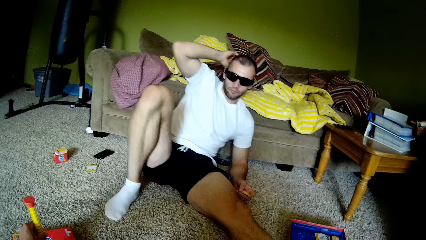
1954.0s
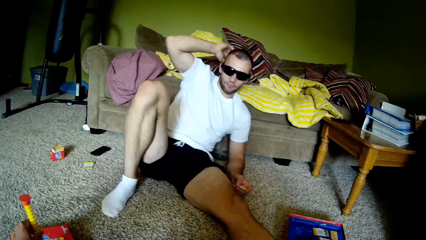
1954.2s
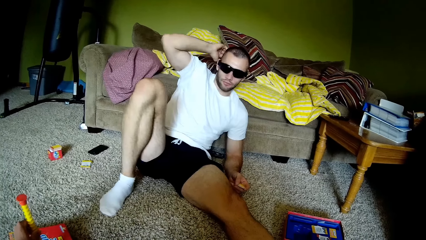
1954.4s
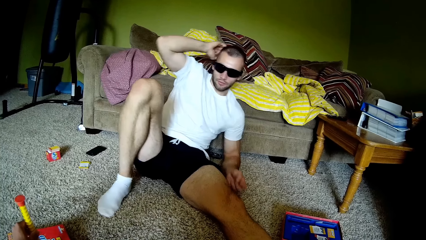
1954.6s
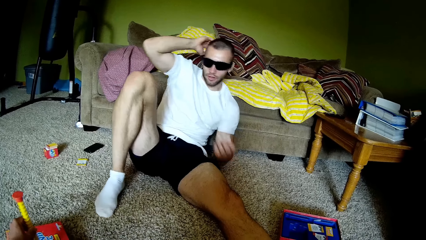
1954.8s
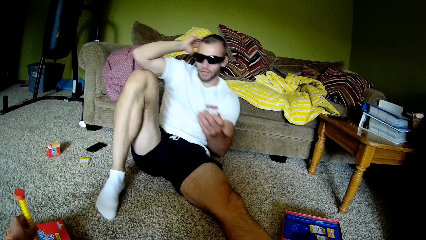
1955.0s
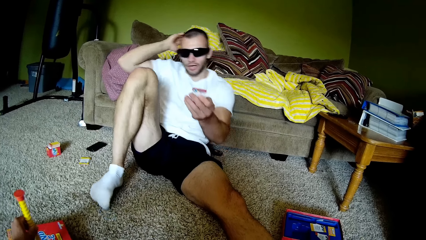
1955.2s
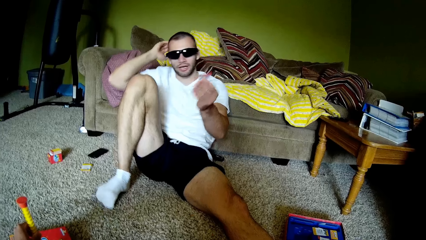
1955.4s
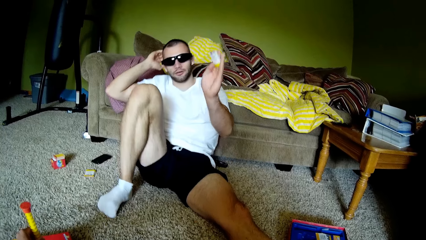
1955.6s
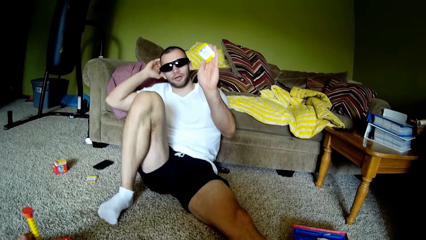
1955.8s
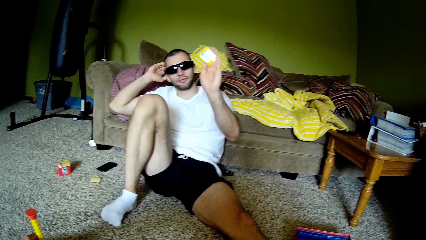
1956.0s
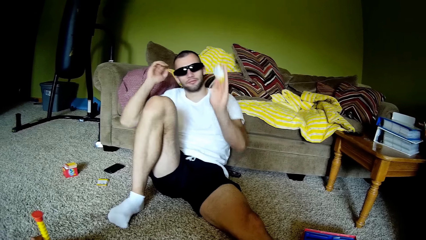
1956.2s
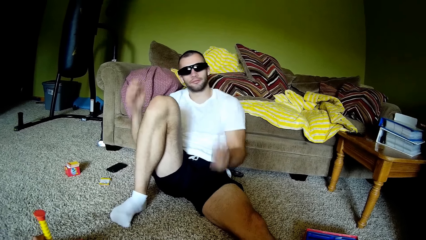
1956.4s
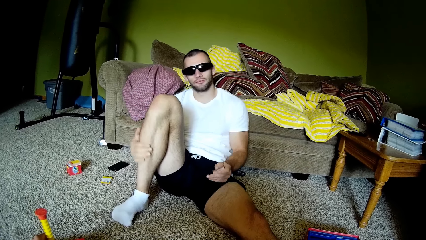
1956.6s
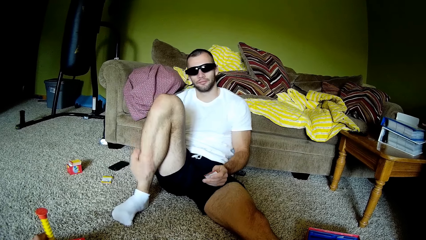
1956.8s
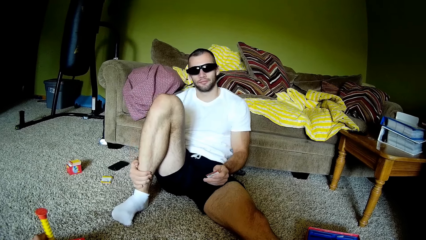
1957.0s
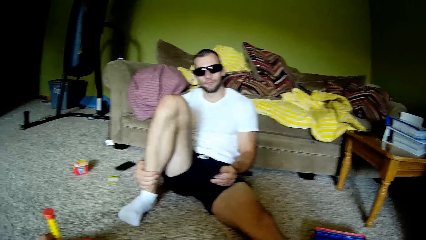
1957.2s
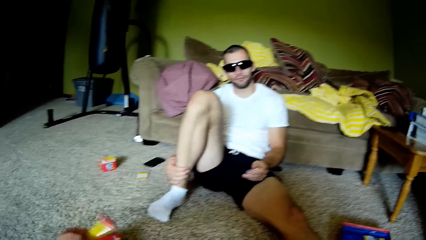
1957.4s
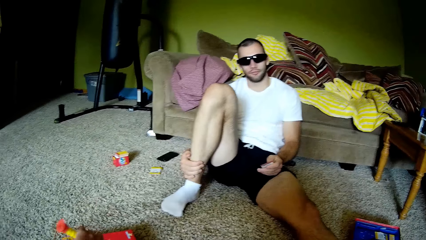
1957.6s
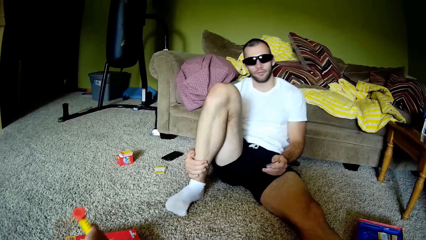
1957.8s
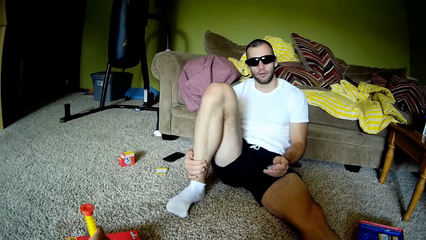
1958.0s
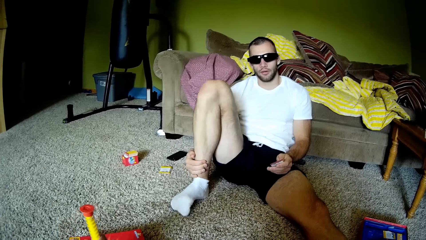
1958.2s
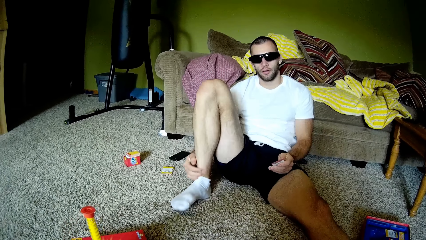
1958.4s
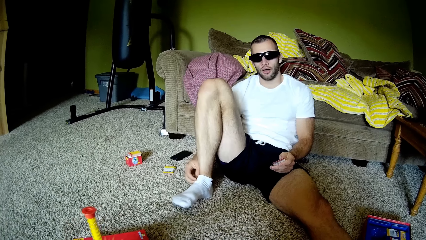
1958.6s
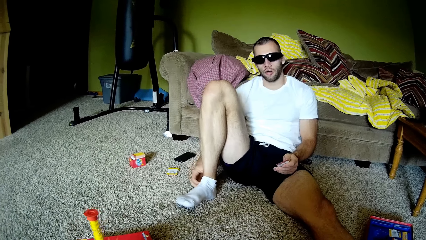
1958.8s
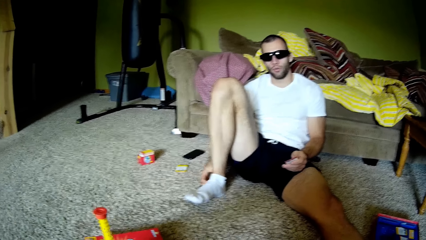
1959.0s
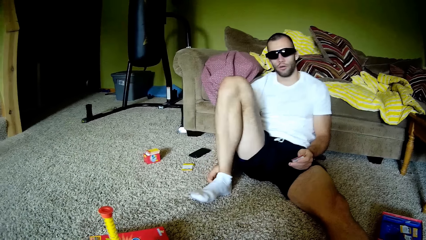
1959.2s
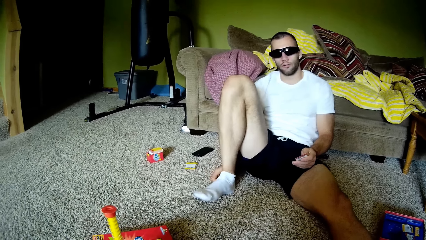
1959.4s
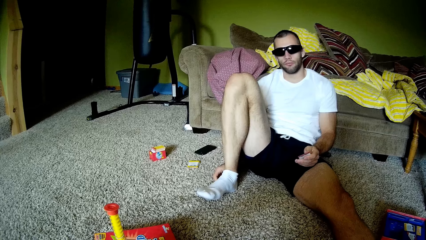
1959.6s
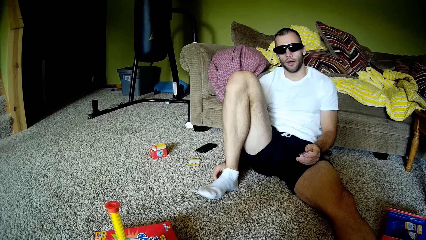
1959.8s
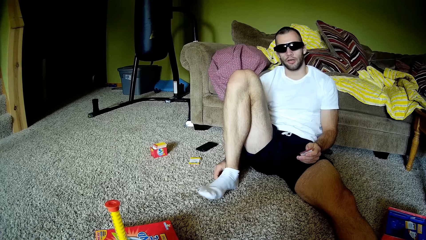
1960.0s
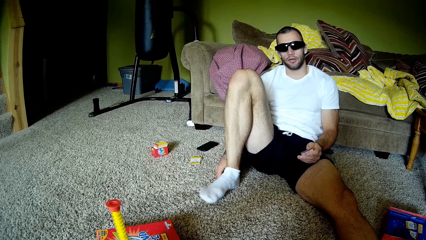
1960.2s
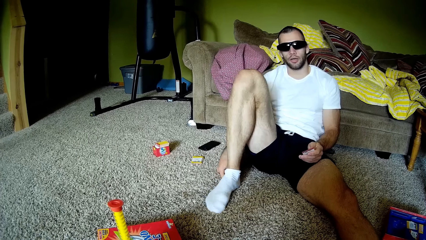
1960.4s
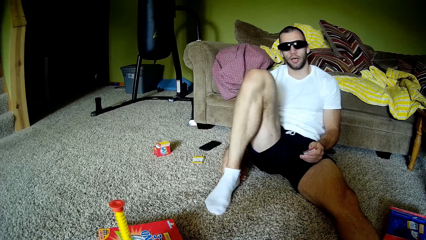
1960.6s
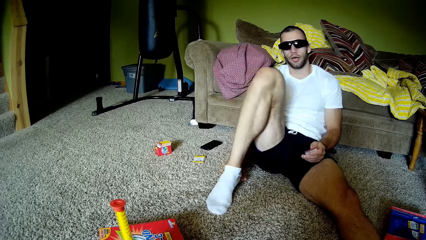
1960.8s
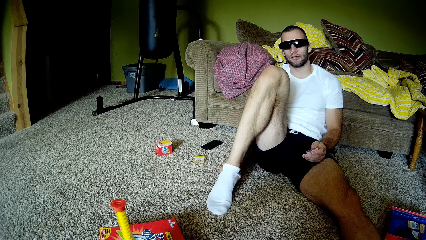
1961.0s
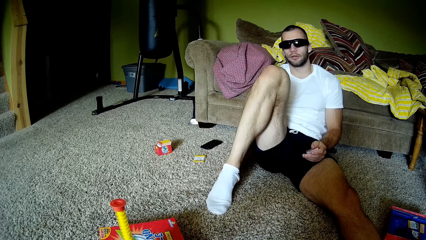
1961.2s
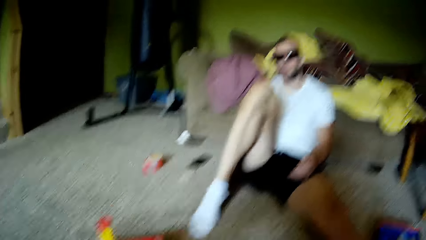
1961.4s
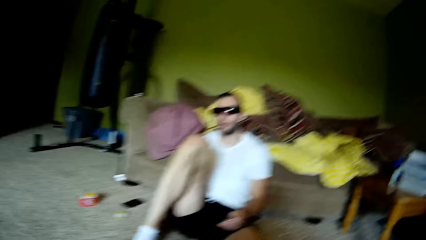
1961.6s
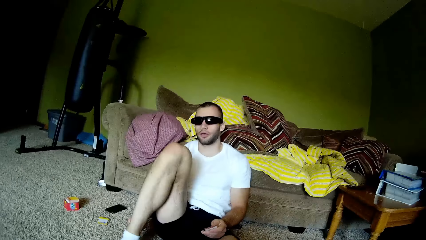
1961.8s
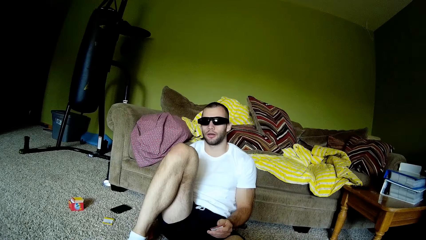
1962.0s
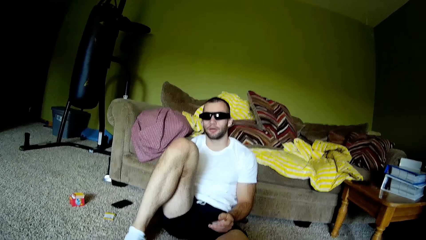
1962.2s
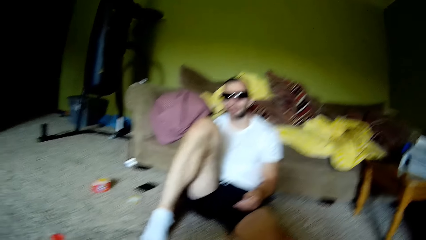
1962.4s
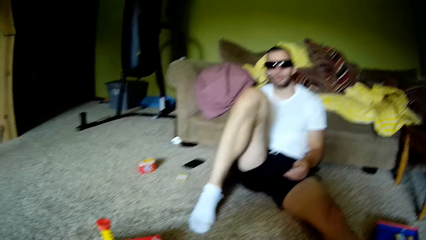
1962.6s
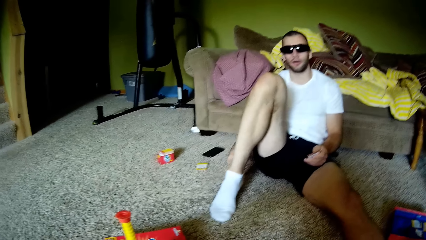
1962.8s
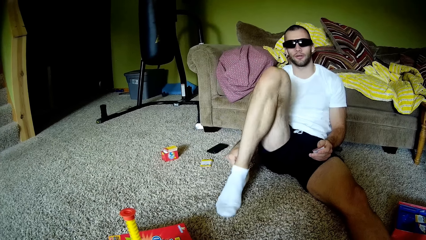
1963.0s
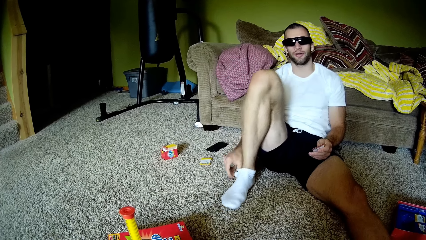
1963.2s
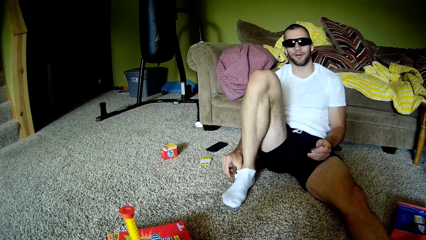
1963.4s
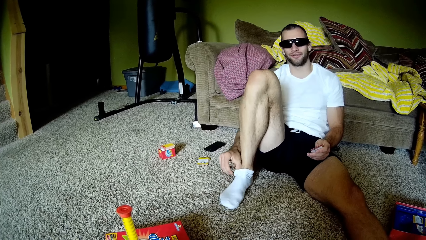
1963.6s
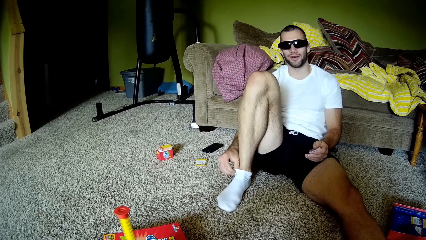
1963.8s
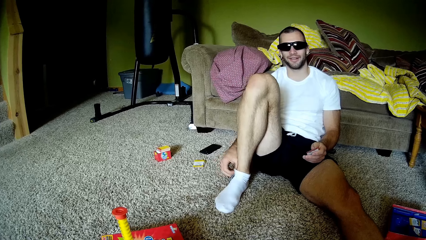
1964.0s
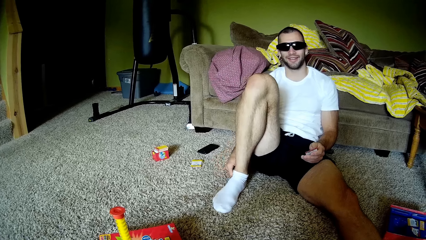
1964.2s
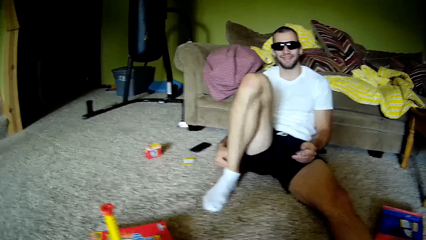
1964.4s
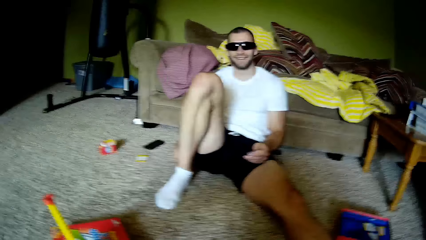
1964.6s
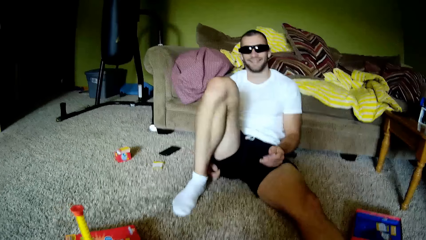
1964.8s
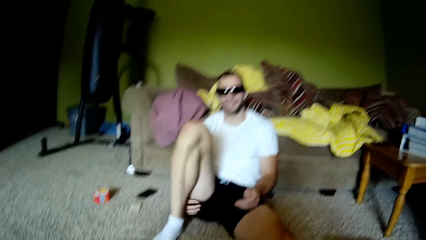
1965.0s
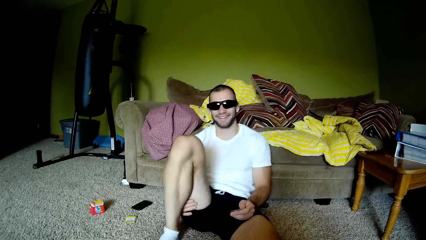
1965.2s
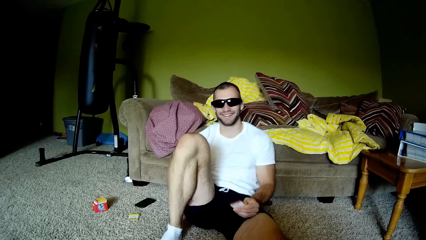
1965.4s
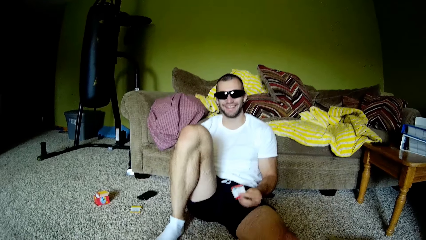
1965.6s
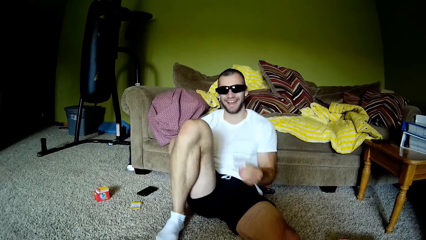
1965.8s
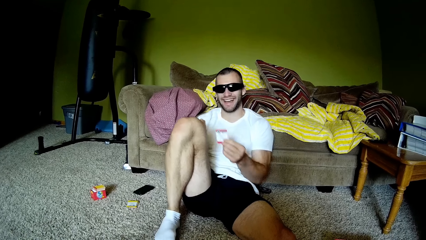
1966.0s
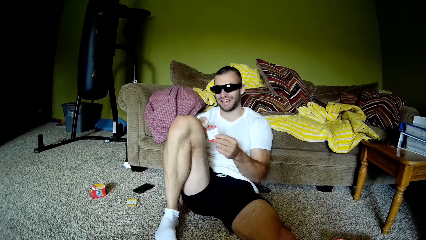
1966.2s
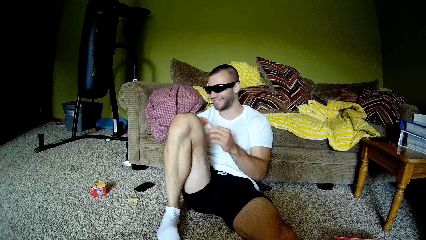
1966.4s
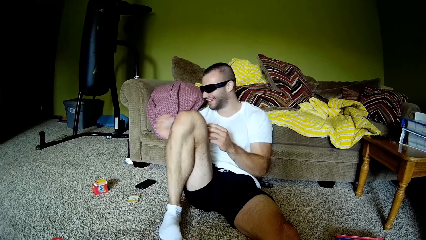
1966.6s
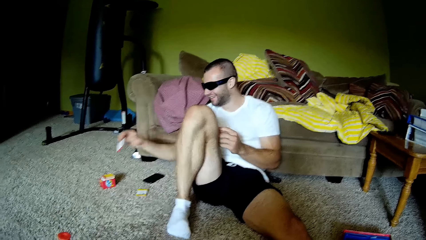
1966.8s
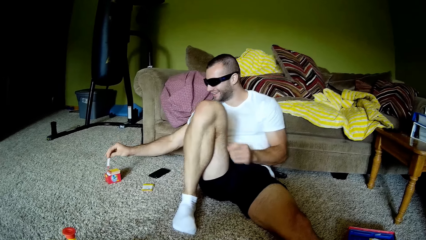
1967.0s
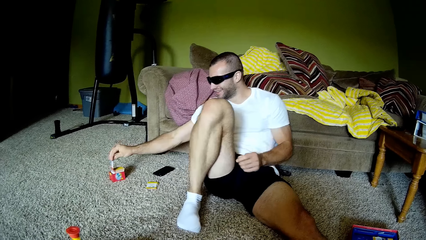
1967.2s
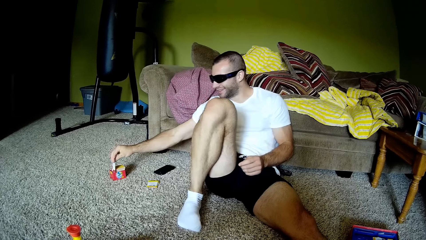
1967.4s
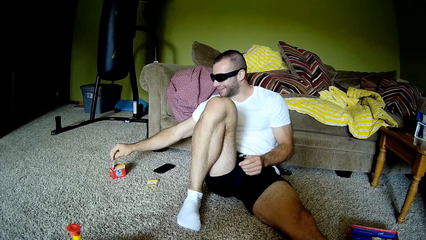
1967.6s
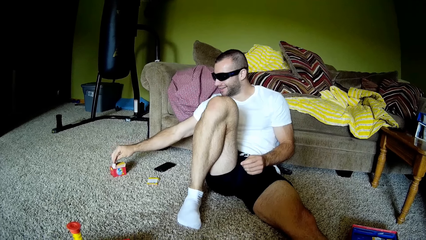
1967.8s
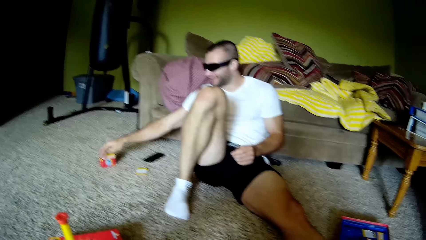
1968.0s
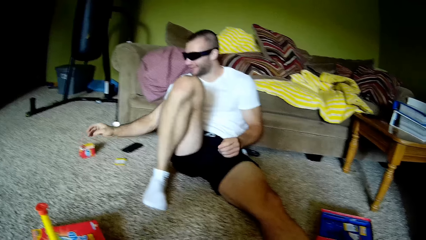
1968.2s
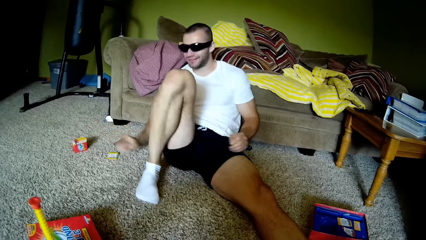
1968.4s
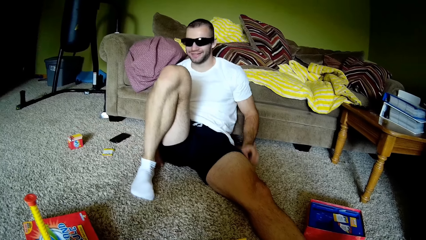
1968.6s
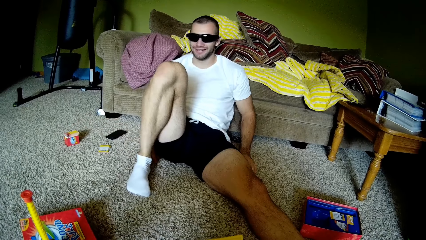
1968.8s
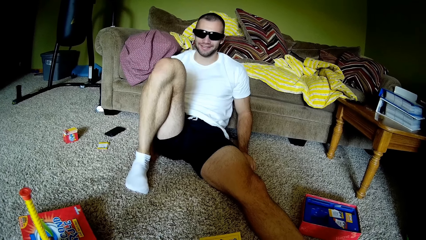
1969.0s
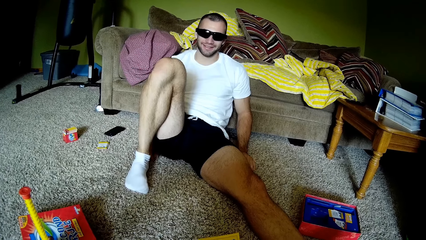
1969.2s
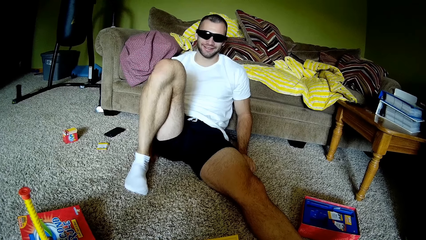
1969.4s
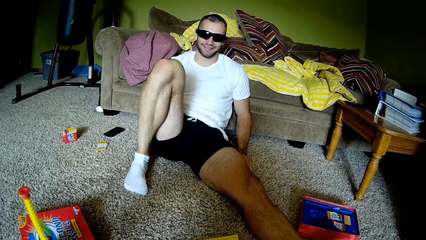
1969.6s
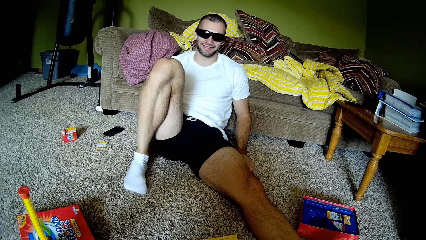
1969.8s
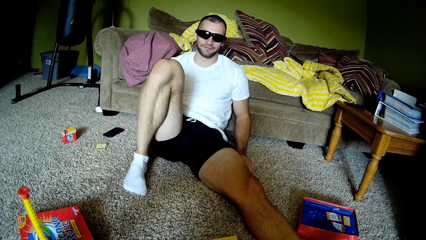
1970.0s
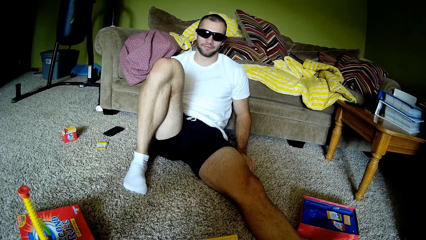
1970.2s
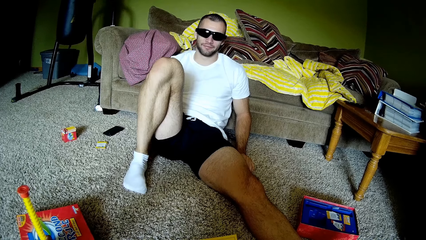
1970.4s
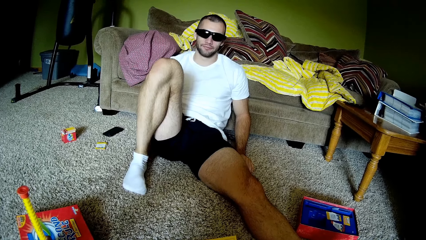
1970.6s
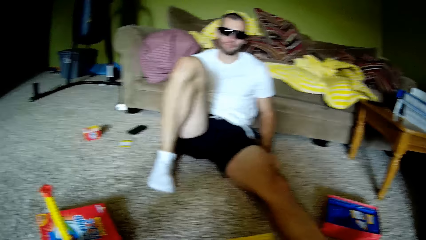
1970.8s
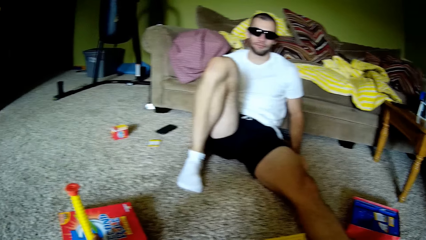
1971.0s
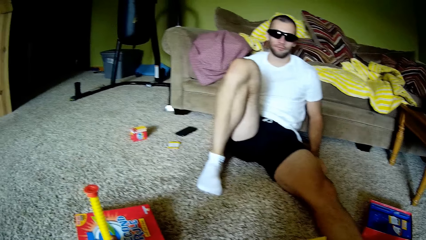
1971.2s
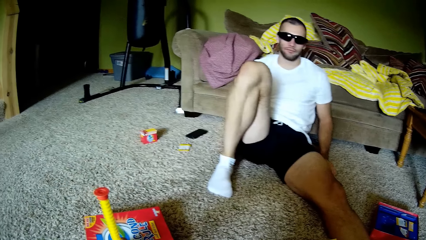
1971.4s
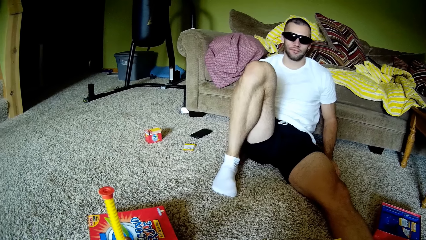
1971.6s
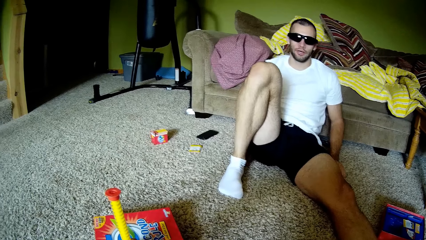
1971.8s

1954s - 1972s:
A man scratches his head with his hand. The camera wearer reads from a Second rule game card. The man talks to the camera wearer. The camera wearer flips a Second rule game timer. The man talks to the camera wearer, adjusts his sock, and talks to the camera wearer. The man places the card in his right hand. The man places the Second rule game card in a pack or box. The camera wearer talks to the man.
